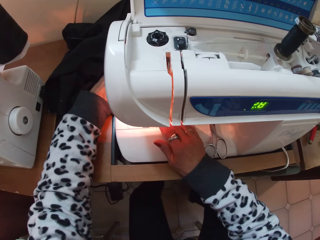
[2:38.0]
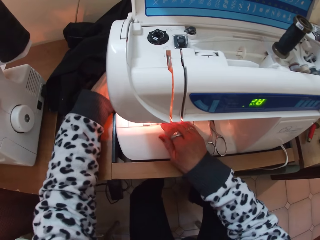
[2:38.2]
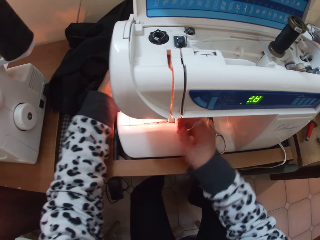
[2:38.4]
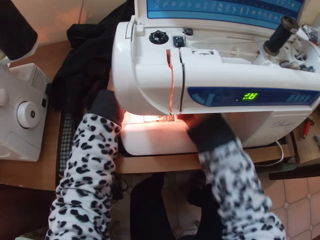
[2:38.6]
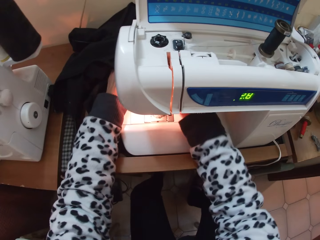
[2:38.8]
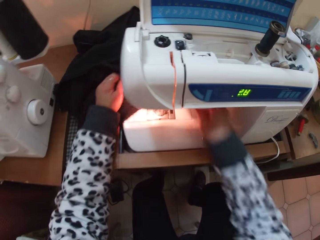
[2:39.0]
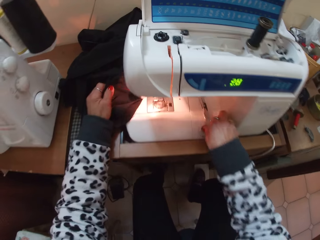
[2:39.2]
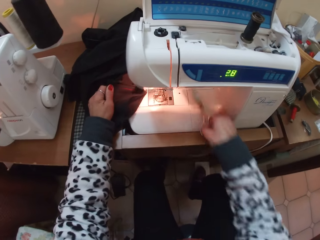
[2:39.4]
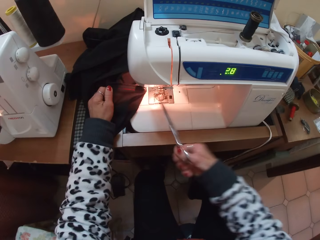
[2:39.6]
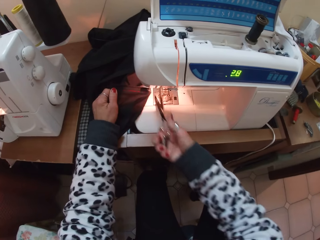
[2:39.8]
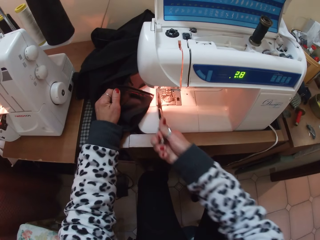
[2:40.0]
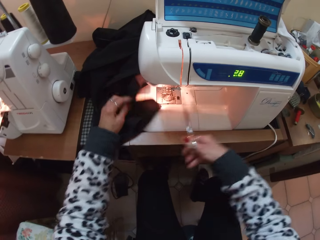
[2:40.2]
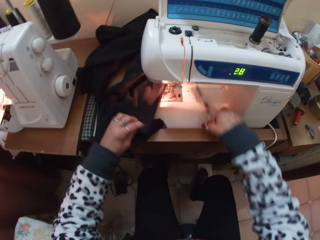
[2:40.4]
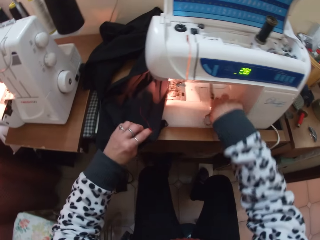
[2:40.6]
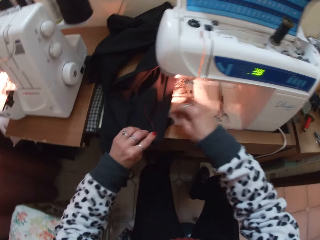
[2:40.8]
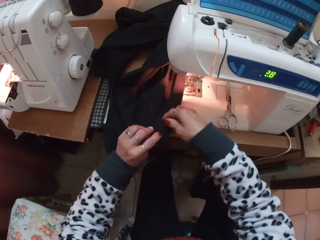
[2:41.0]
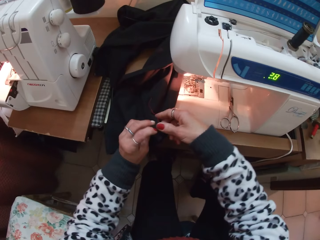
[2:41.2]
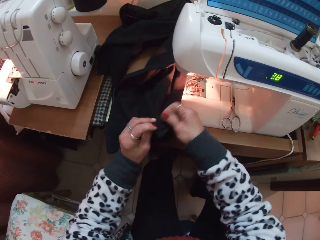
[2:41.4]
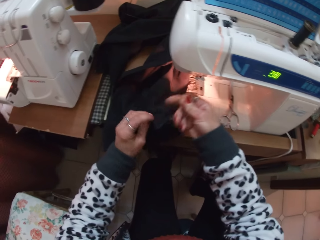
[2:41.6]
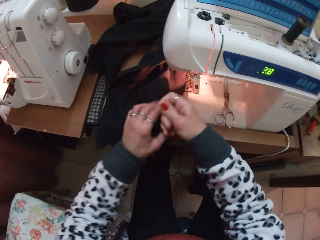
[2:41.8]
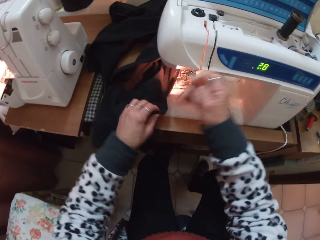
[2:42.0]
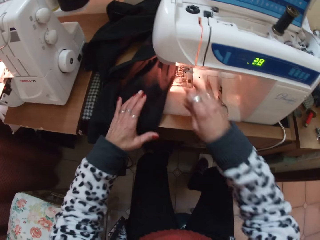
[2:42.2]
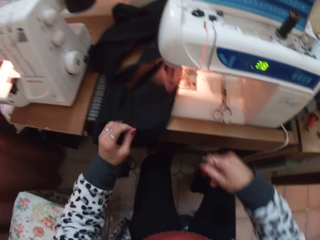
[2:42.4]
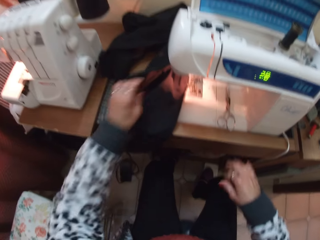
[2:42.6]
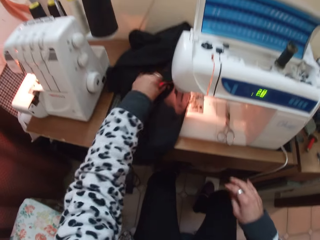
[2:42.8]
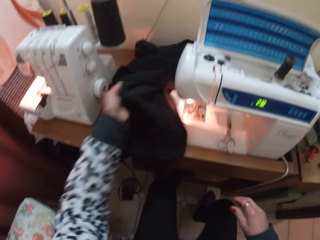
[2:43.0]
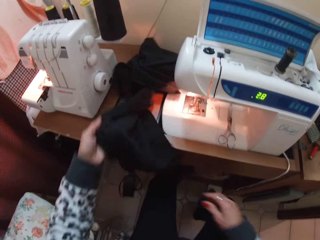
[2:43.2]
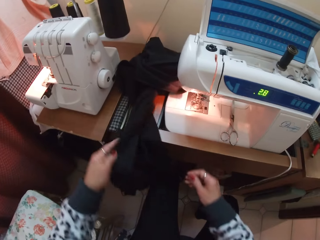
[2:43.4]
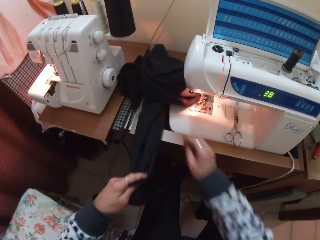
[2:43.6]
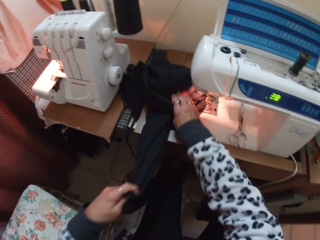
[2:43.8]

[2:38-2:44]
The camera wearer picks the scissors from the sewing machine. They cut the thread on the trouser with the scissors. They put the scissors on the sewing machine. They remove unnecessary thread on the fabric. They adjust the trouser. They hold the fabric.

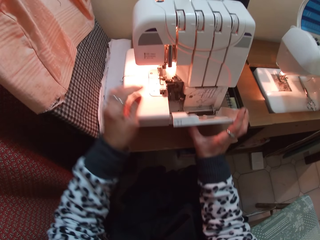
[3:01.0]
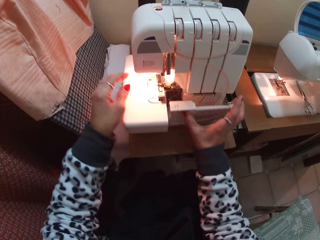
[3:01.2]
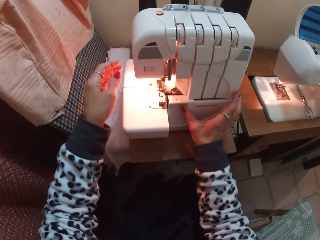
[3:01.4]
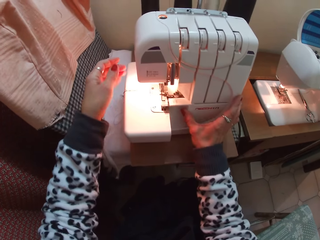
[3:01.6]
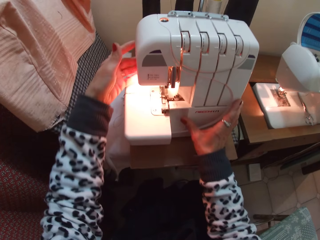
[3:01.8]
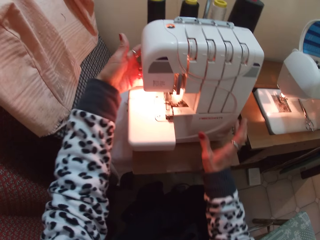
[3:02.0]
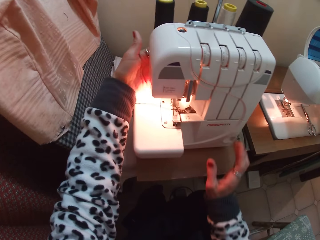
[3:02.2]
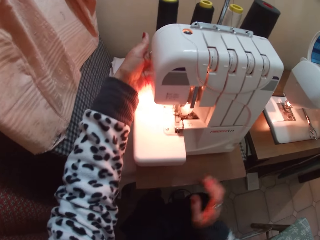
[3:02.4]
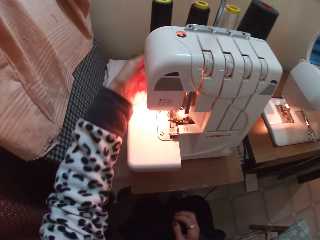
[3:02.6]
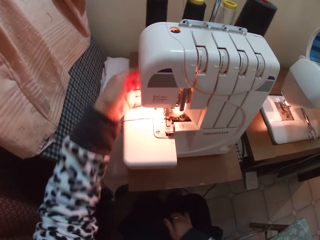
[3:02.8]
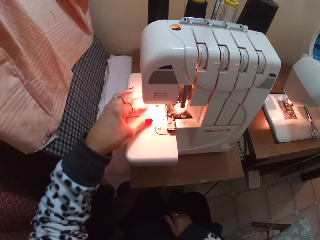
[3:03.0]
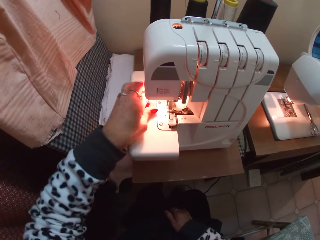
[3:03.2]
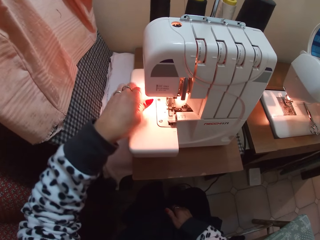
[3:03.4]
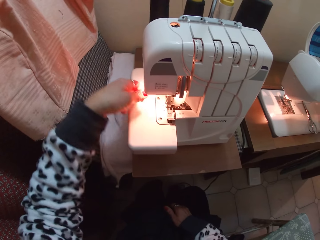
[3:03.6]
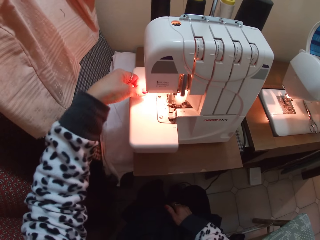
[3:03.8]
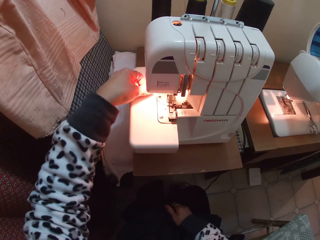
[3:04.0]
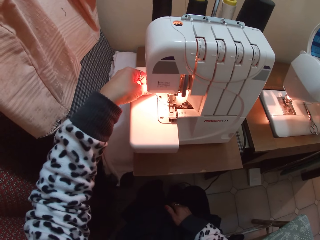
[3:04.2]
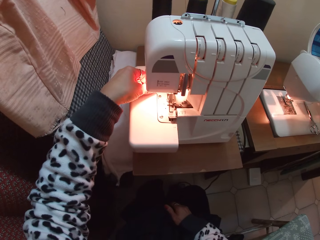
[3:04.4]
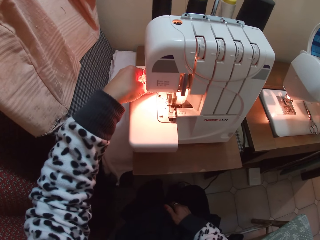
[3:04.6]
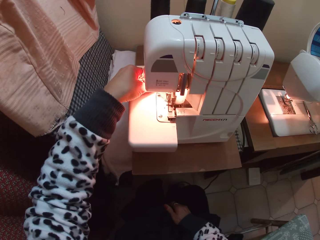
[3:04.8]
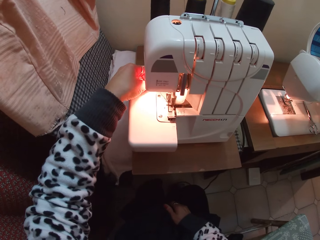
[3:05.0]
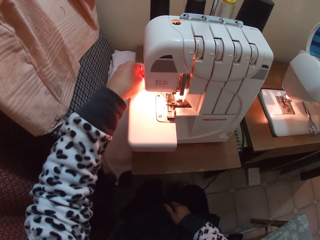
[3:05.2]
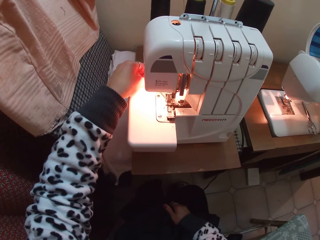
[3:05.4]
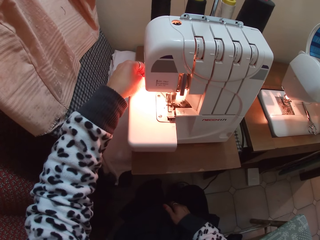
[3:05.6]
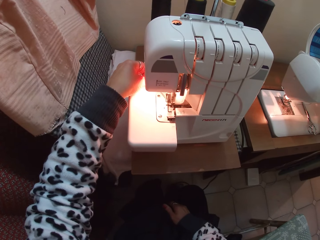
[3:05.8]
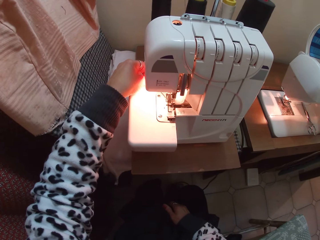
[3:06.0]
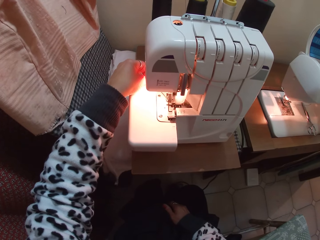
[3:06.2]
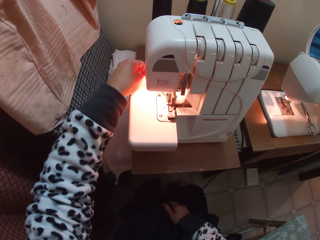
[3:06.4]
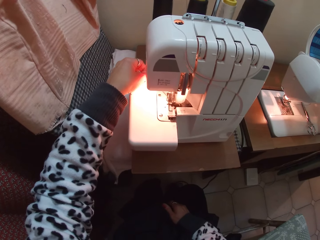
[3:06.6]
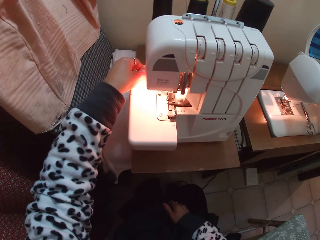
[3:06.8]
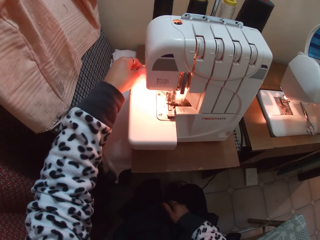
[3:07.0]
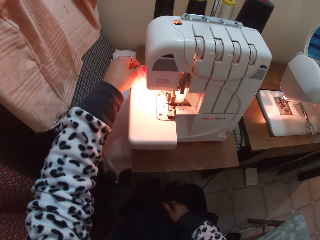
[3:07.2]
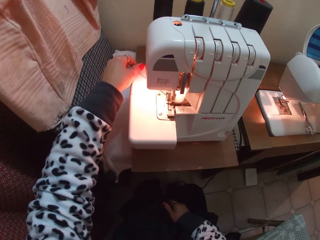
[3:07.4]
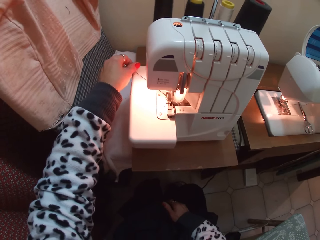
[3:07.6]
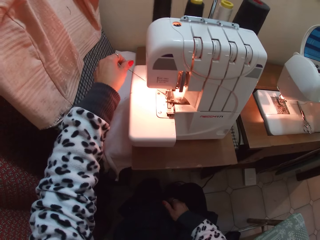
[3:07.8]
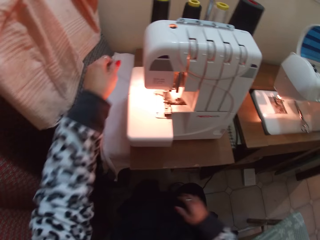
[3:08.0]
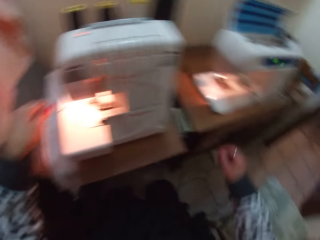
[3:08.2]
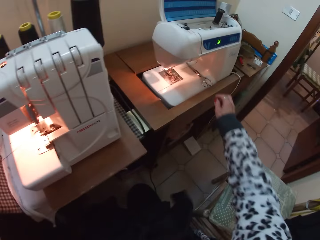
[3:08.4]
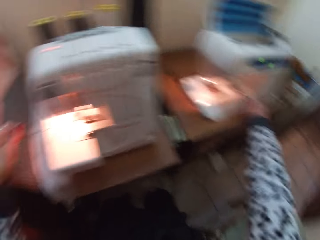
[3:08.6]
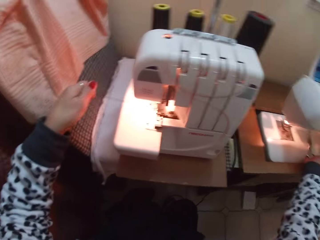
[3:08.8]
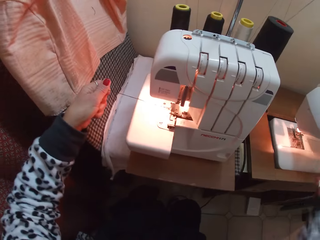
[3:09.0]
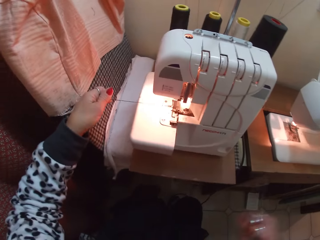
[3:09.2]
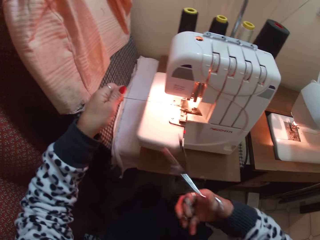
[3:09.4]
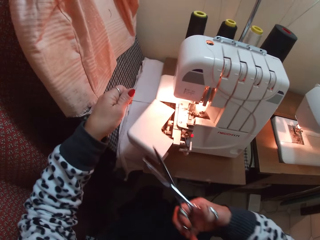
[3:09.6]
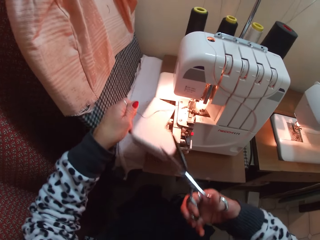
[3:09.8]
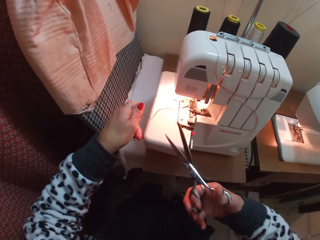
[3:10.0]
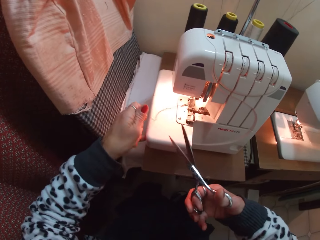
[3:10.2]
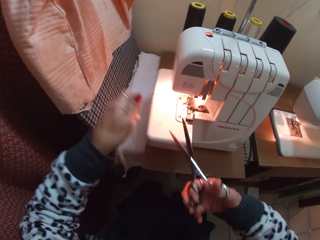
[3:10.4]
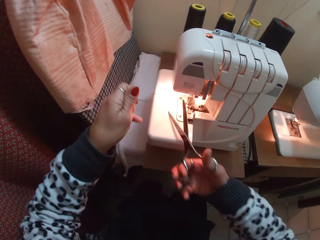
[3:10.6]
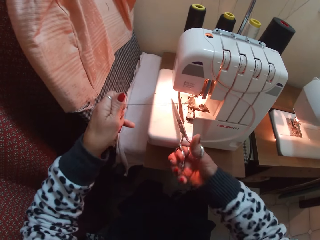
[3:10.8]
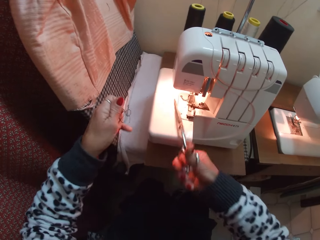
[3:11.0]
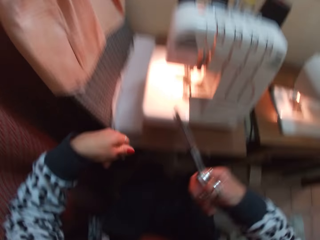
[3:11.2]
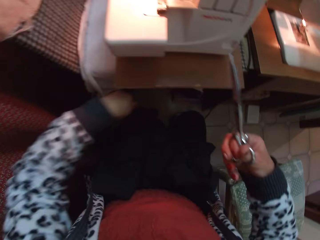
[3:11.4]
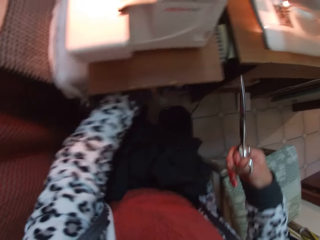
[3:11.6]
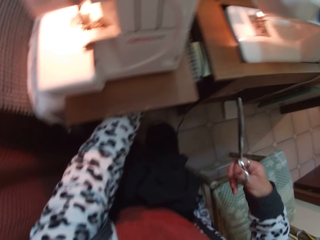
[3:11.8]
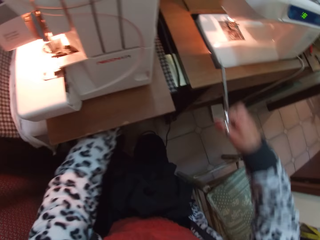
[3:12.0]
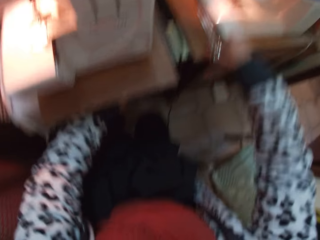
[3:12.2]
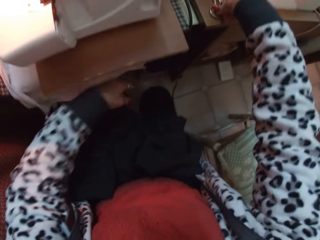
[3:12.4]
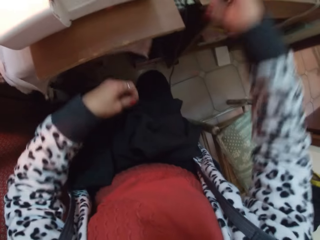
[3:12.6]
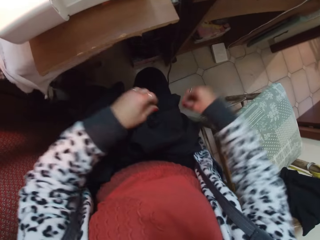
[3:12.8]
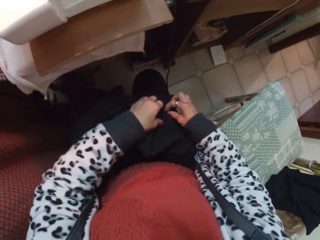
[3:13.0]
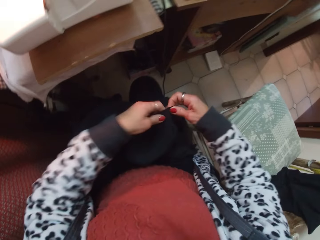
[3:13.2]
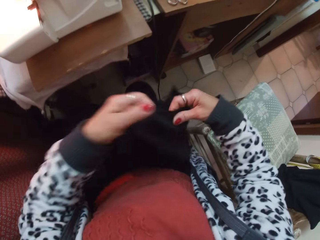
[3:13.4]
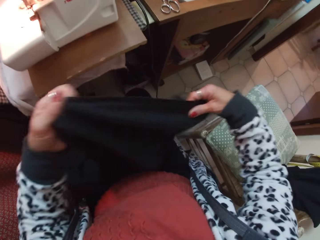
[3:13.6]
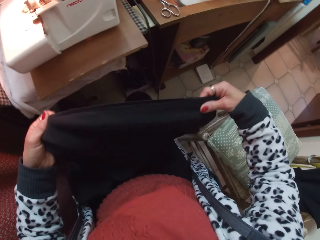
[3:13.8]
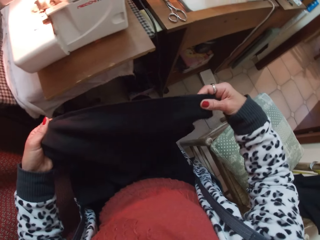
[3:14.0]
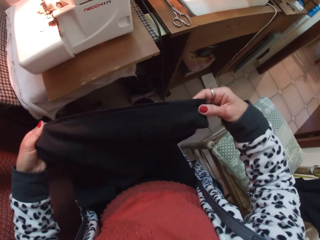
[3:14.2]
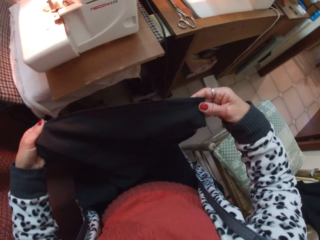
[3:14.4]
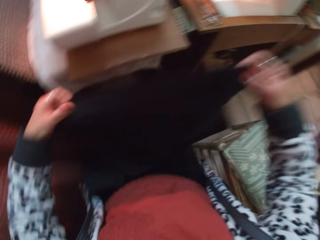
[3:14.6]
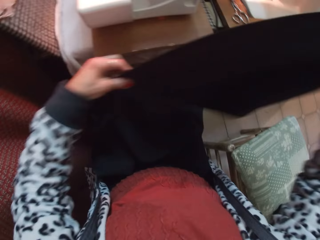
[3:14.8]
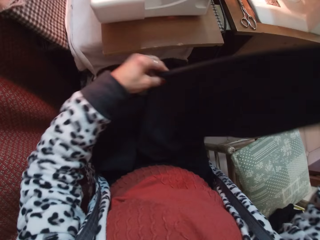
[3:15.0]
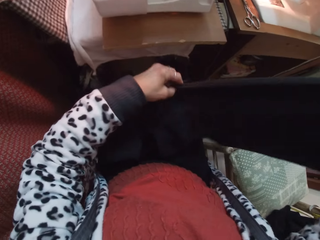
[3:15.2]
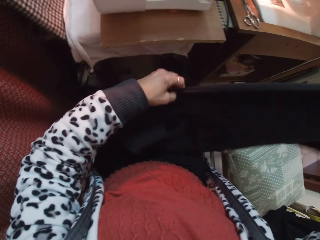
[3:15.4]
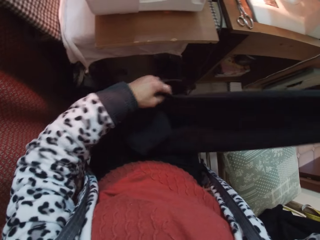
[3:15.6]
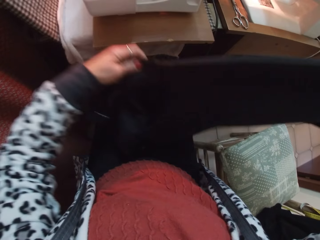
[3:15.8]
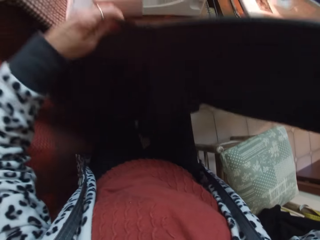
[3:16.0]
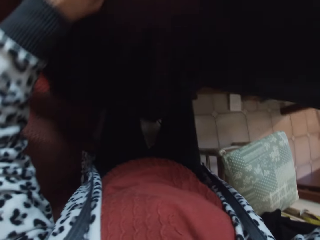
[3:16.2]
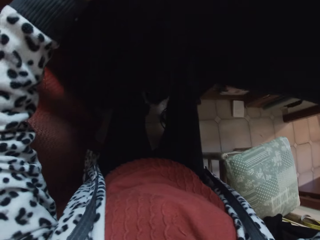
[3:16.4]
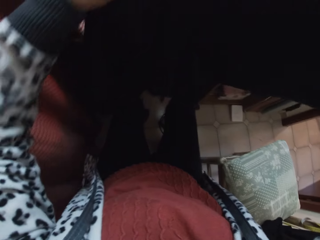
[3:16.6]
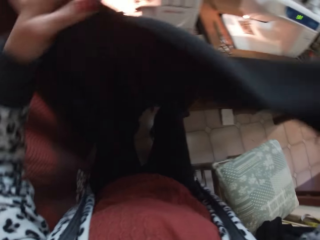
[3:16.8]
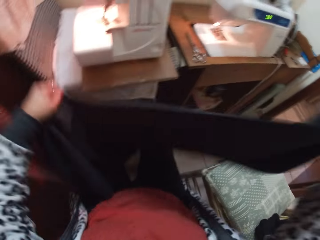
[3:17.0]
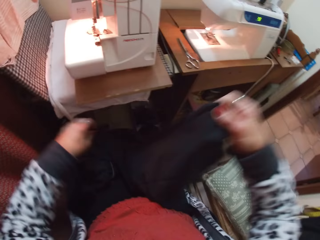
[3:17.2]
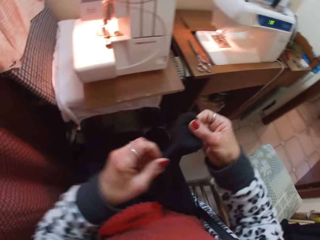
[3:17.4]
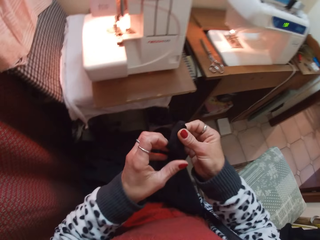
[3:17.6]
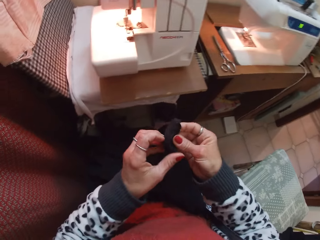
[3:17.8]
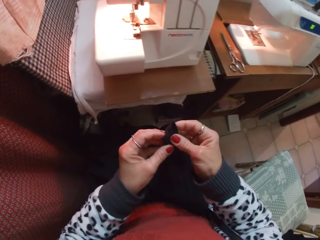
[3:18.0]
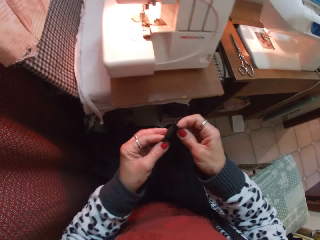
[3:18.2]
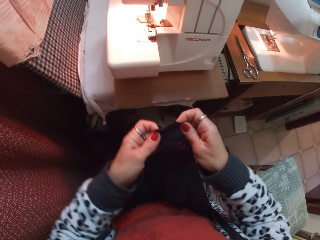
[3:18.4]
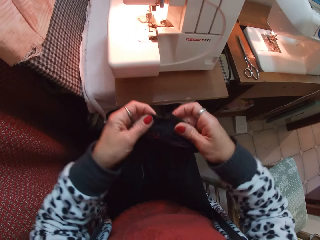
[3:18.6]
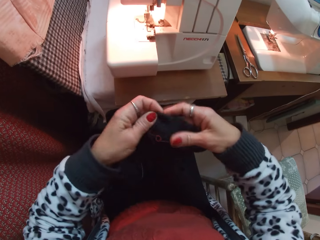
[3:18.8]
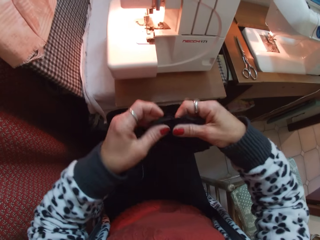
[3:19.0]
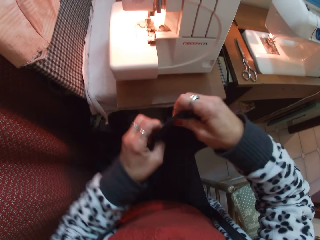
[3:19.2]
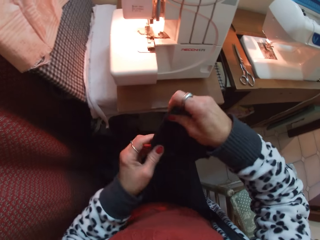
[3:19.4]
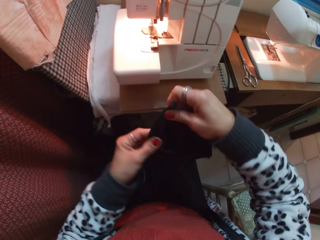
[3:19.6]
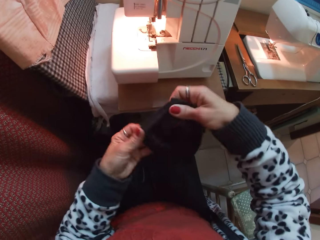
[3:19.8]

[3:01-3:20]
The camera wearer closes the sewing machine. They switch on the whip stitch machine. They adjust the thread on the whip stitch machine. They operate the whip stitch machine. They turn around. They pick the scissors from the sewing machine. They hold a sewing thread. They cut the sewing thread with the scissors. They put the scissors on the table. They pick the trouser. They hold a fabric. They adjust the trouser.
